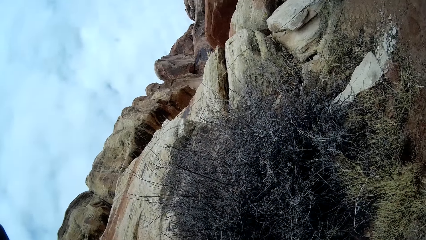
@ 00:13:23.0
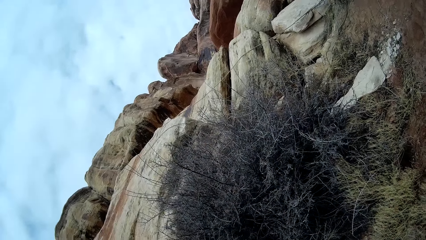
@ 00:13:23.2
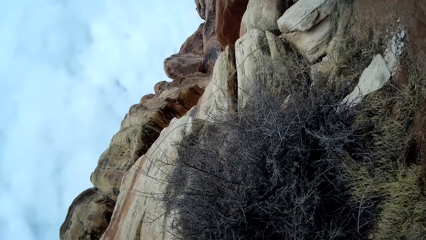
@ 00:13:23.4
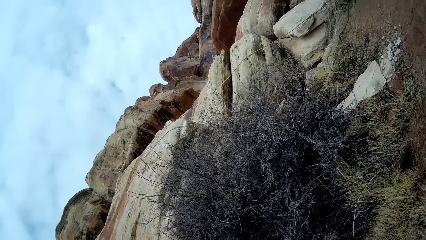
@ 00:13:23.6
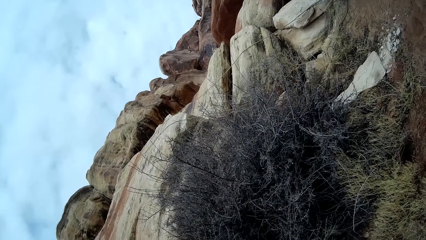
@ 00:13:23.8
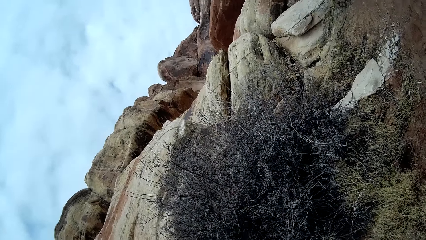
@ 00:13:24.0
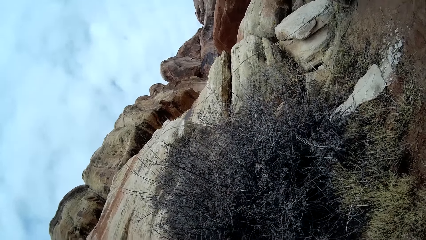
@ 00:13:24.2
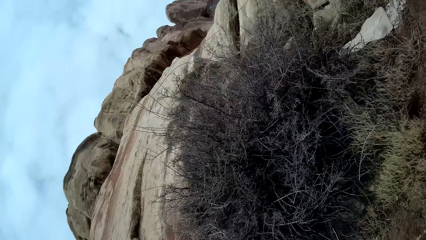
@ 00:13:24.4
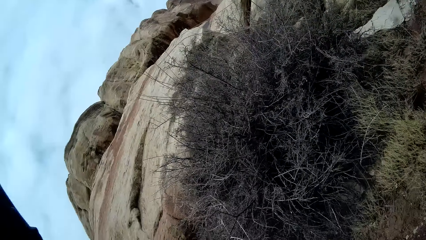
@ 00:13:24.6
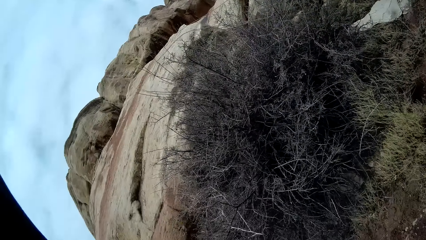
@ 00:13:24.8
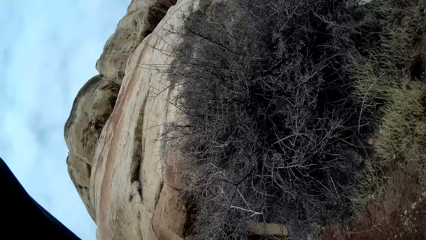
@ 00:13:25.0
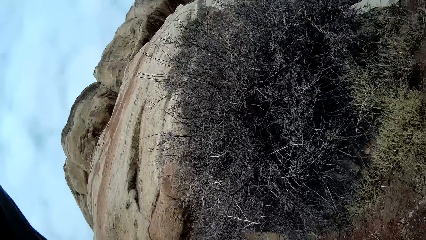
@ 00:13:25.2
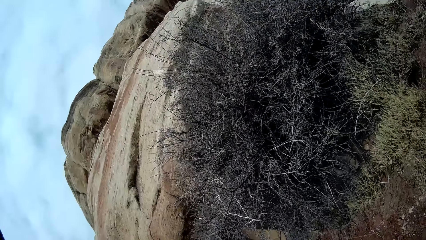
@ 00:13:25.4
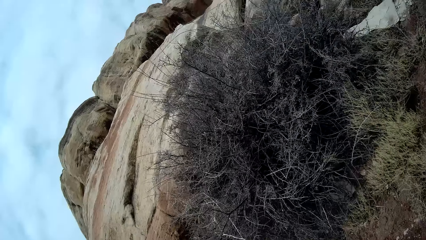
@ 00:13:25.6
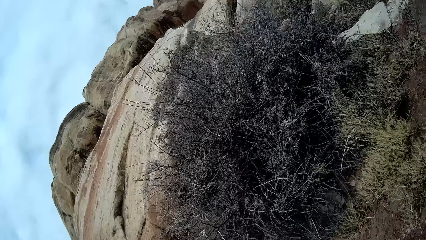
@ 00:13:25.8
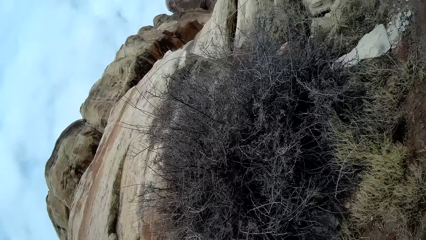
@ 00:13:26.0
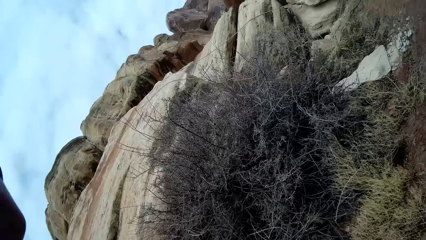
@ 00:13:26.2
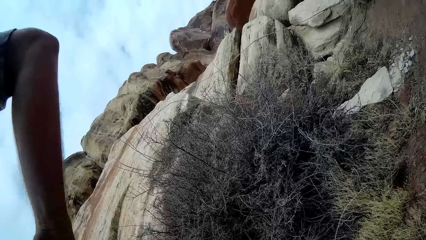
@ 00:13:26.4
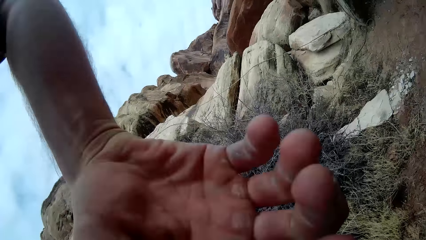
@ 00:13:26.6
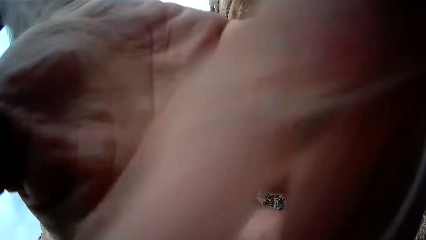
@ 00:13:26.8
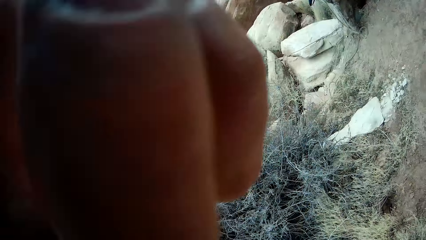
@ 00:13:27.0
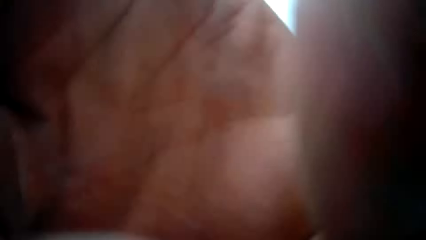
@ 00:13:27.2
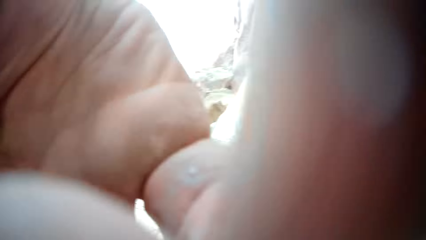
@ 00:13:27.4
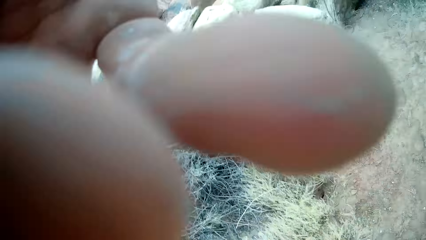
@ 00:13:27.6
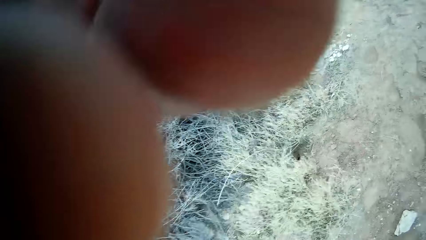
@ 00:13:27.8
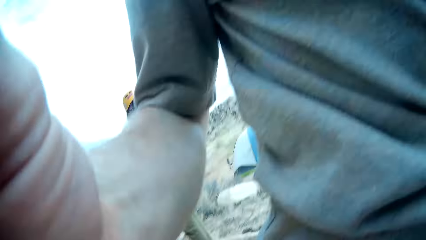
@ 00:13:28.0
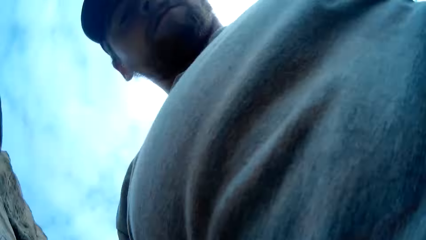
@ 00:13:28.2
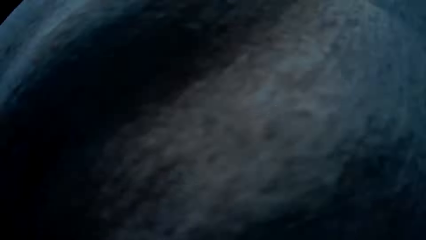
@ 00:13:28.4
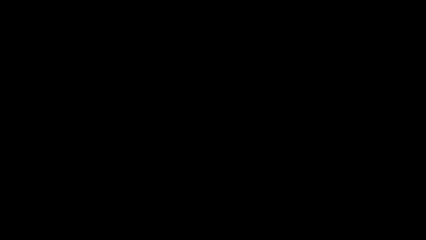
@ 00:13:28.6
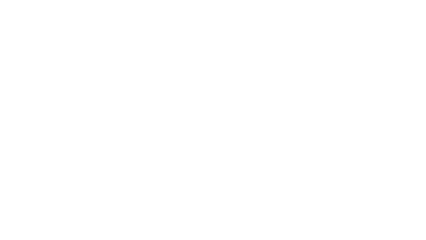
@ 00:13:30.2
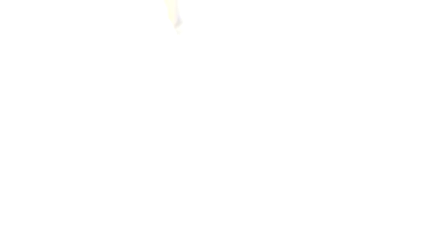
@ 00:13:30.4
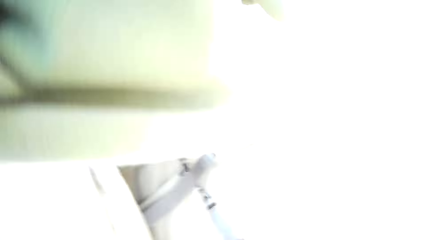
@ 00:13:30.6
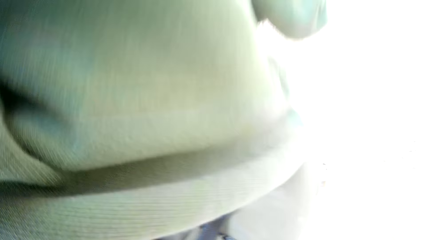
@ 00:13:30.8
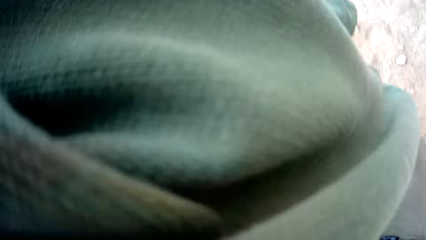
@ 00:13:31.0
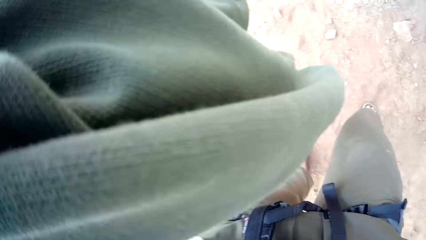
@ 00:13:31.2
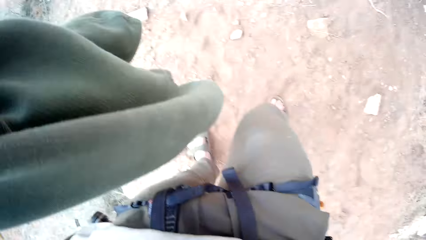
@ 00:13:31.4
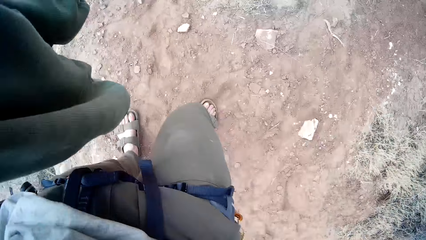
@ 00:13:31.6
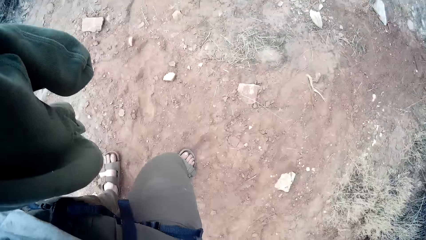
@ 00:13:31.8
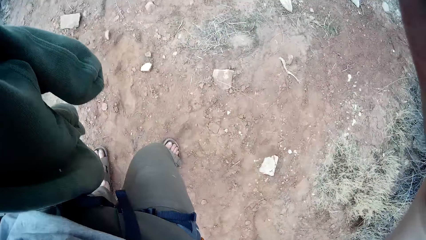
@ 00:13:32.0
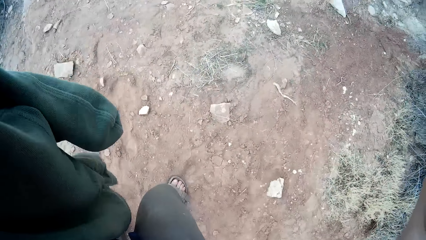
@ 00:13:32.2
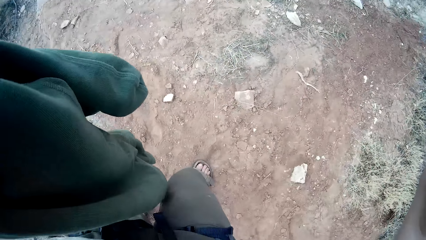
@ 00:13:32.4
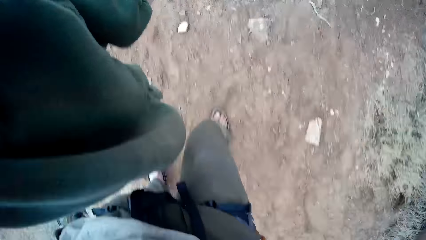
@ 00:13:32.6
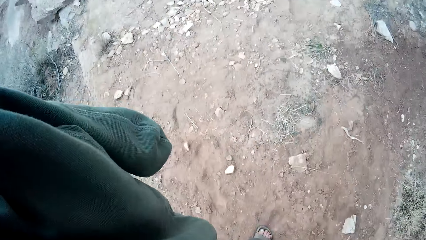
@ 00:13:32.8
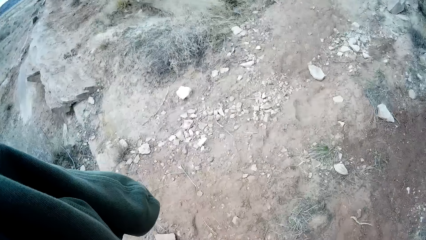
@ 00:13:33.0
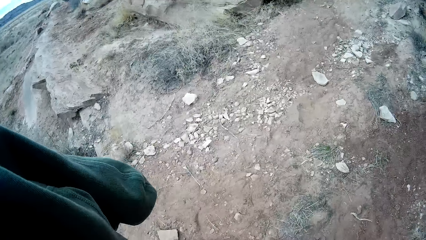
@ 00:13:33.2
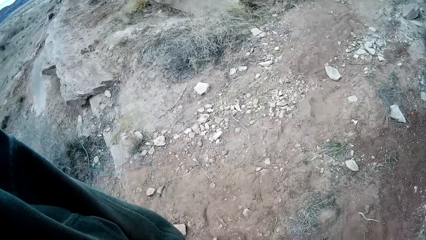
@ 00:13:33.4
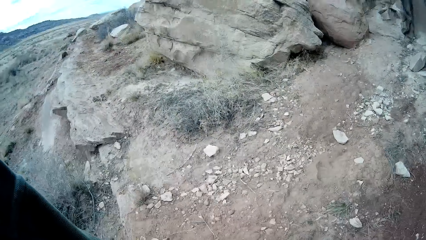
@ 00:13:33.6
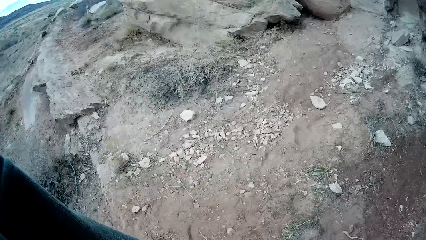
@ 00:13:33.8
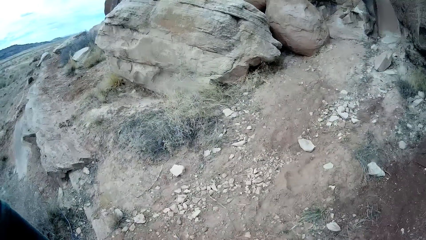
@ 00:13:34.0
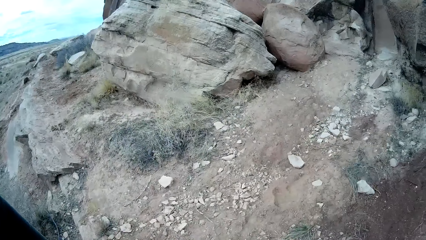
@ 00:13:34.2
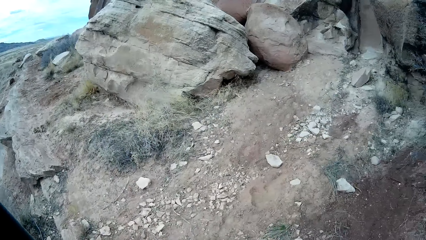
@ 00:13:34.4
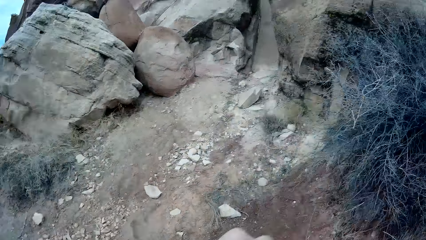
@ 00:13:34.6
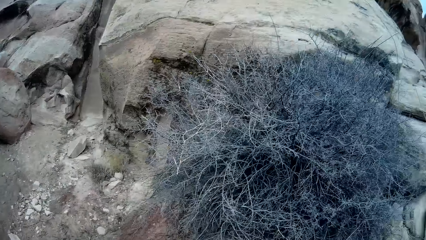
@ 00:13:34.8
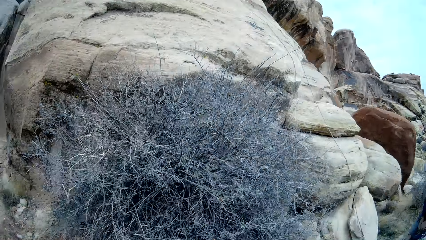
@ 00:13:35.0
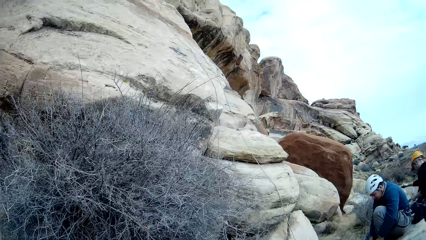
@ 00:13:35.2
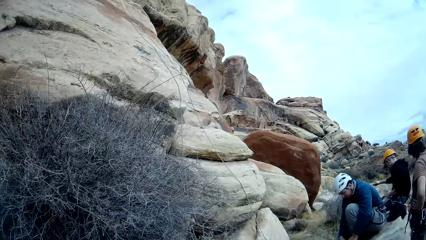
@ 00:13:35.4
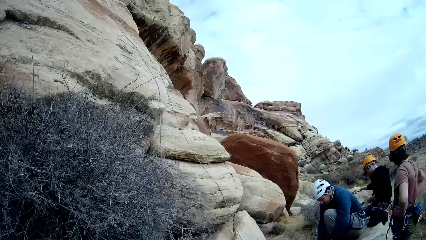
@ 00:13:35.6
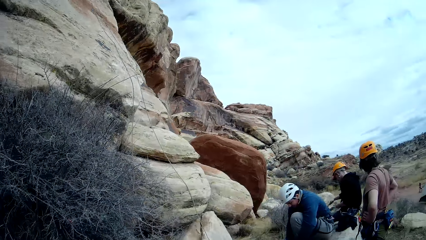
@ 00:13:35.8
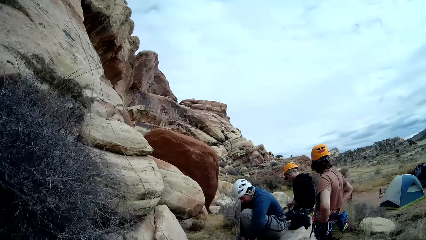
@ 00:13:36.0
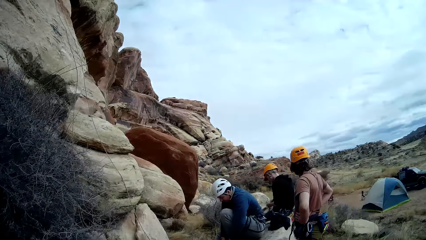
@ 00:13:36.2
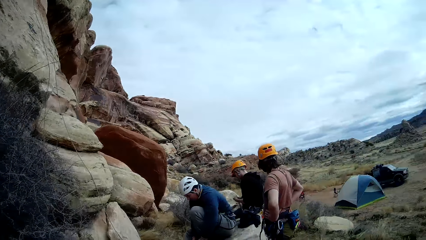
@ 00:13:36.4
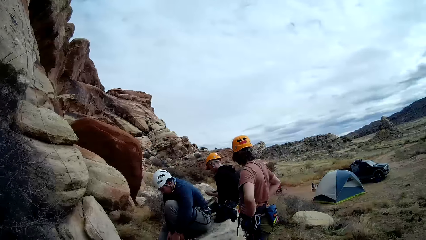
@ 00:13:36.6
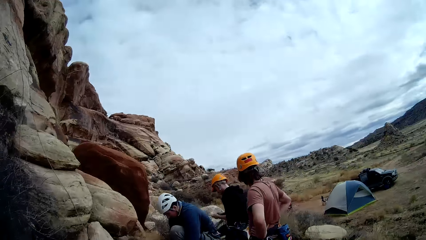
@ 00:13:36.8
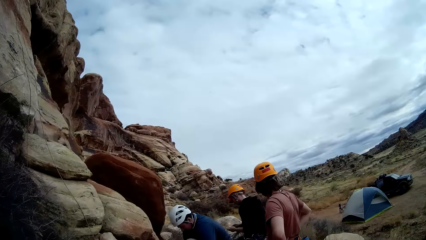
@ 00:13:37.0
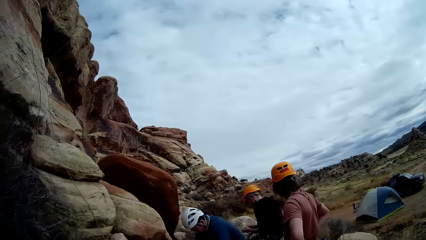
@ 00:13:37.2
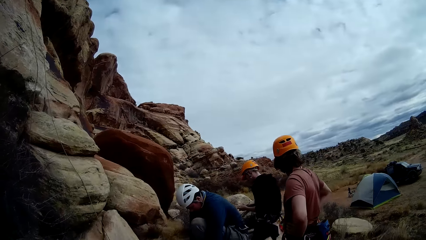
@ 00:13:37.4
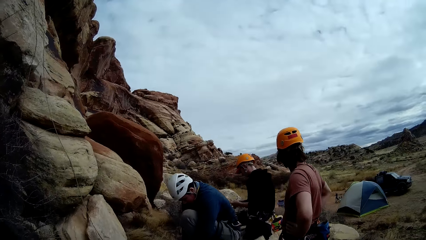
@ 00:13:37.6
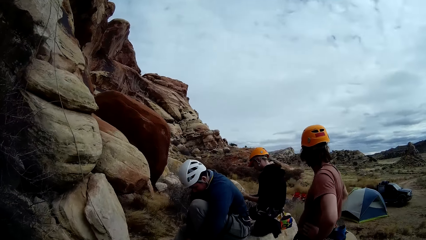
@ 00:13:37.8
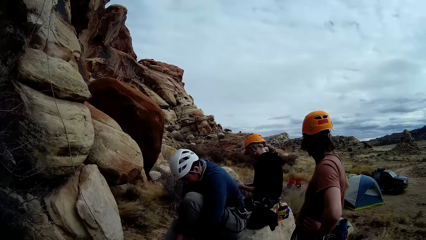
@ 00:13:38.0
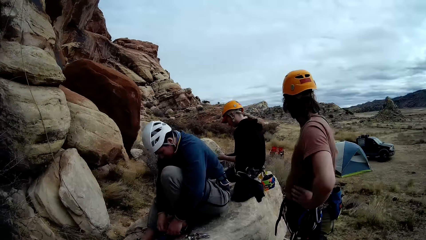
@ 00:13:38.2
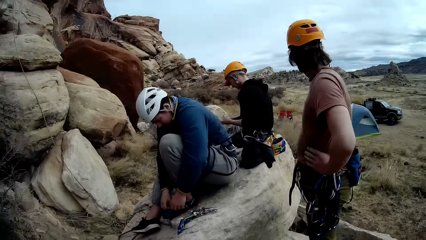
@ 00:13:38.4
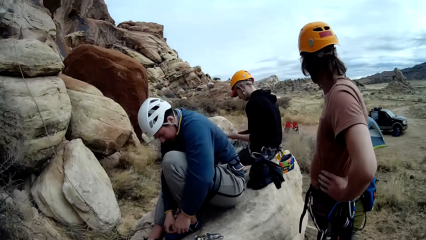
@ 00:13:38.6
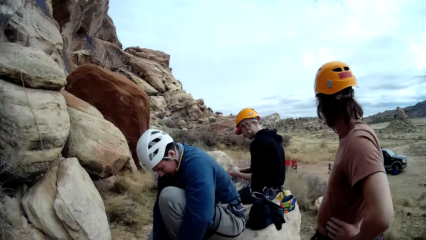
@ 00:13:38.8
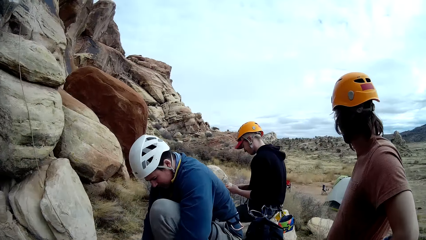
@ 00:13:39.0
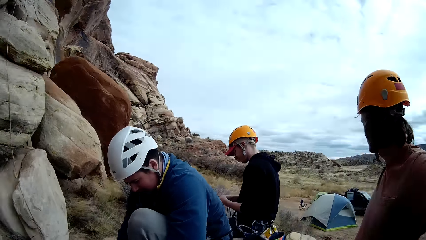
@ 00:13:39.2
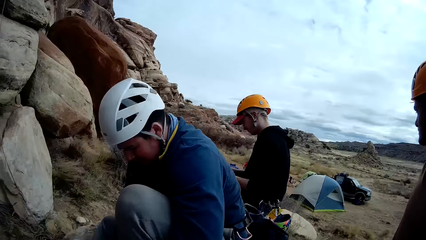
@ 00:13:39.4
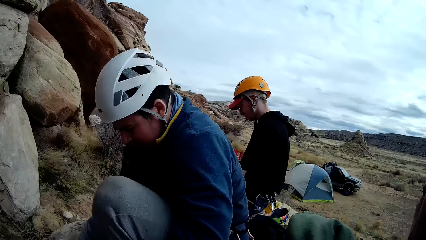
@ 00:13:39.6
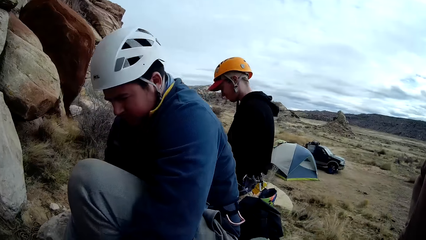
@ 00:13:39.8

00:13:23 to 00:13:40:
The camera wearer walks around. They look around. They walk to the rock.
